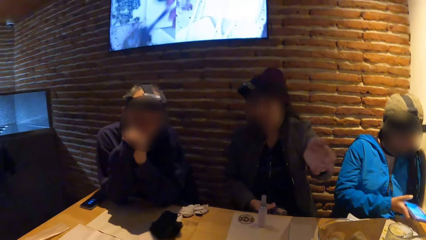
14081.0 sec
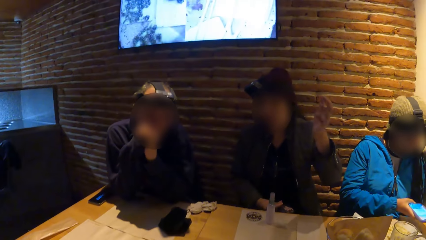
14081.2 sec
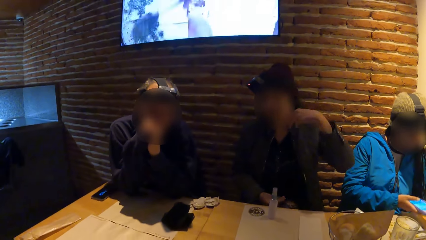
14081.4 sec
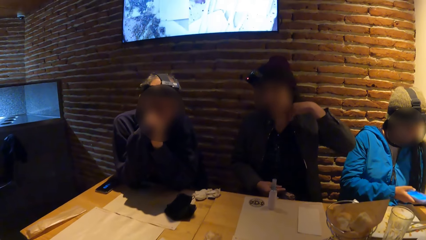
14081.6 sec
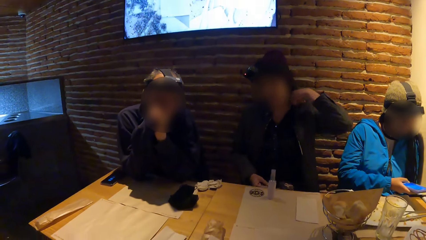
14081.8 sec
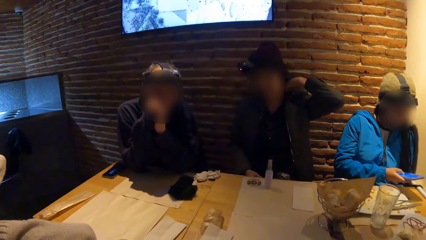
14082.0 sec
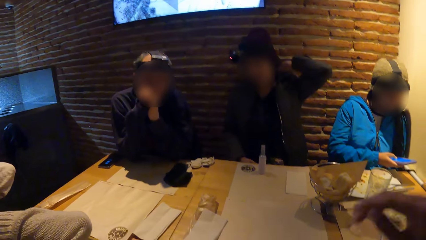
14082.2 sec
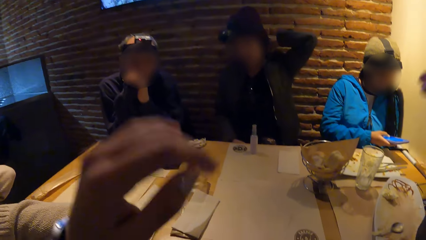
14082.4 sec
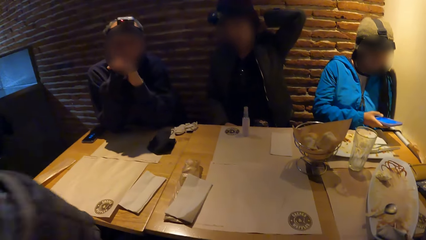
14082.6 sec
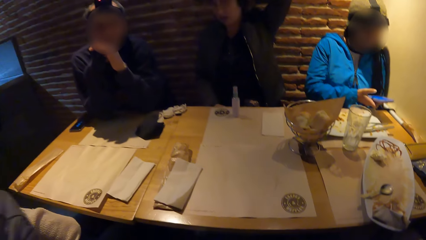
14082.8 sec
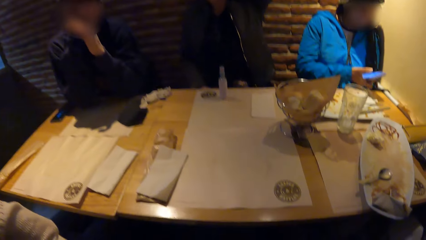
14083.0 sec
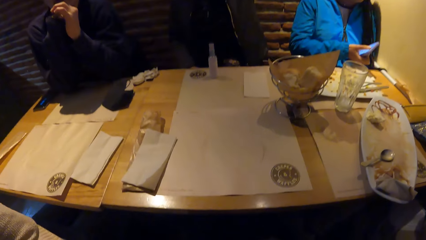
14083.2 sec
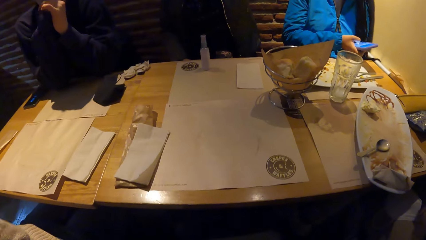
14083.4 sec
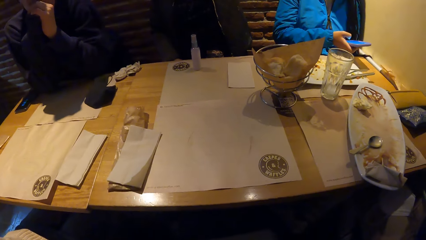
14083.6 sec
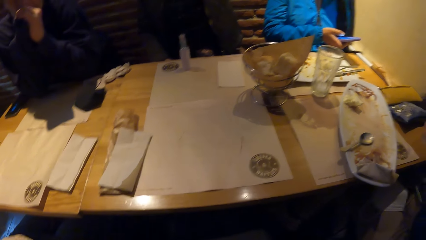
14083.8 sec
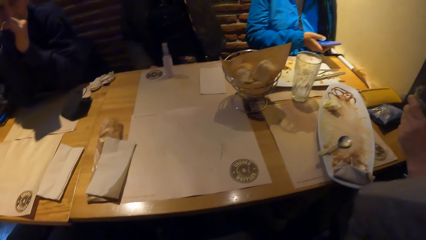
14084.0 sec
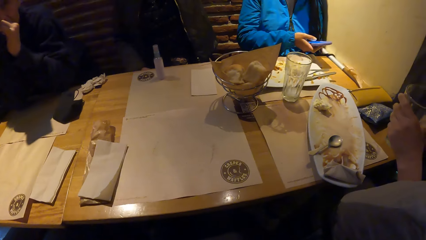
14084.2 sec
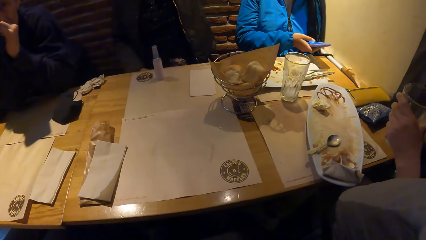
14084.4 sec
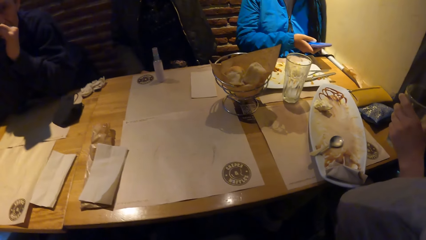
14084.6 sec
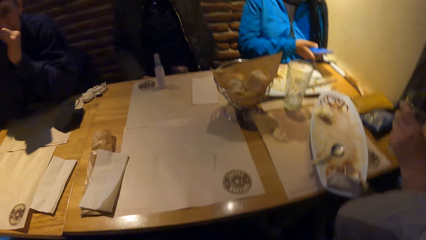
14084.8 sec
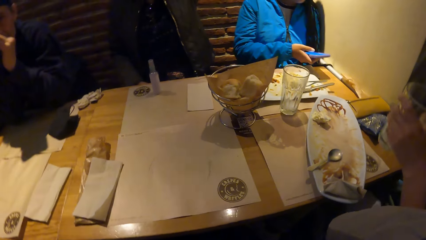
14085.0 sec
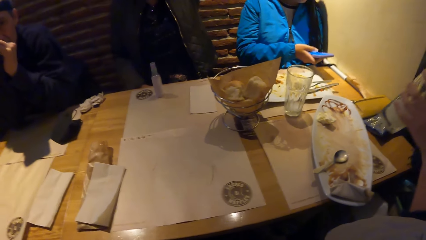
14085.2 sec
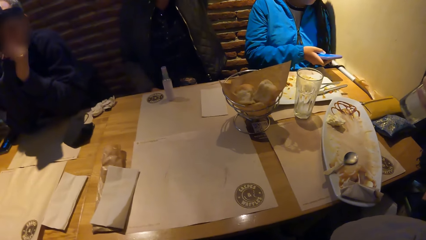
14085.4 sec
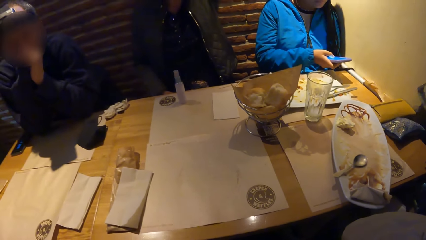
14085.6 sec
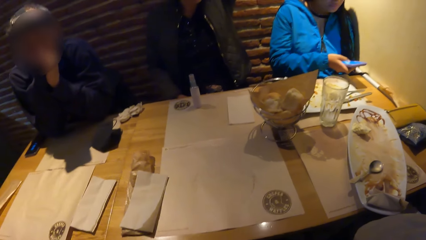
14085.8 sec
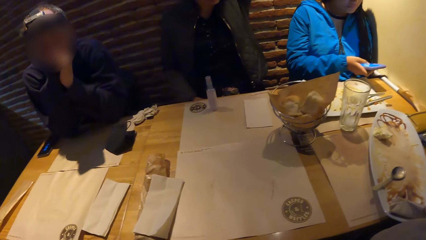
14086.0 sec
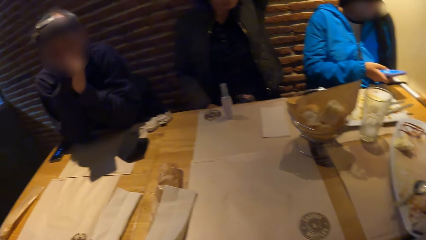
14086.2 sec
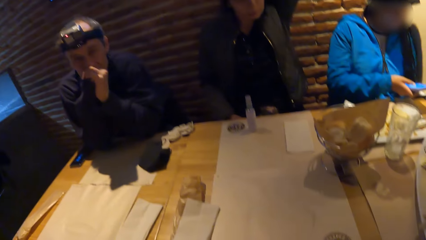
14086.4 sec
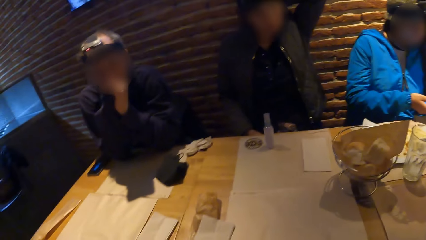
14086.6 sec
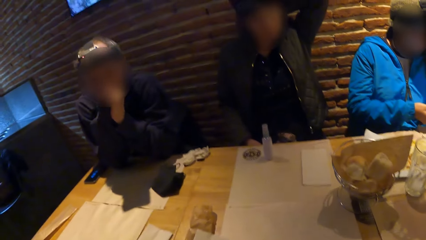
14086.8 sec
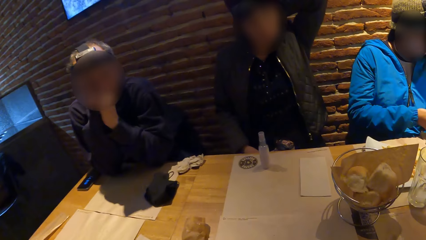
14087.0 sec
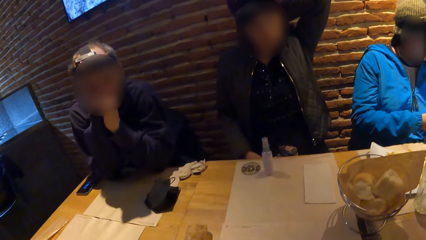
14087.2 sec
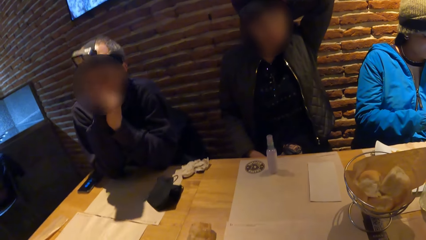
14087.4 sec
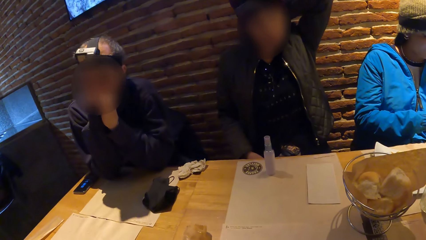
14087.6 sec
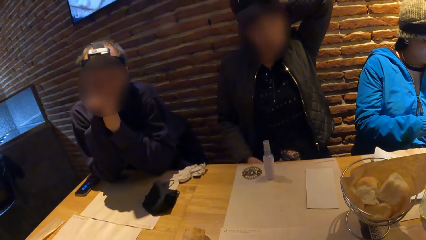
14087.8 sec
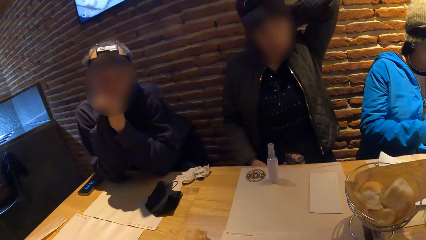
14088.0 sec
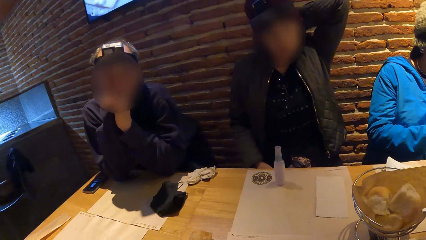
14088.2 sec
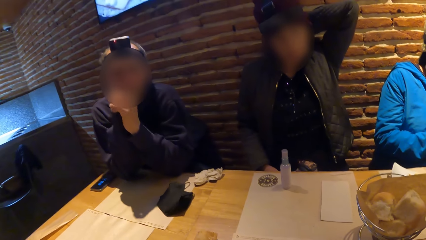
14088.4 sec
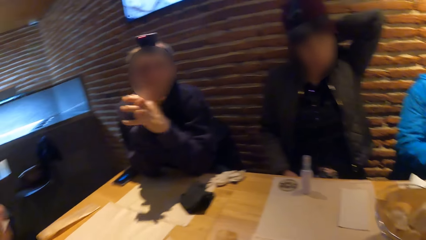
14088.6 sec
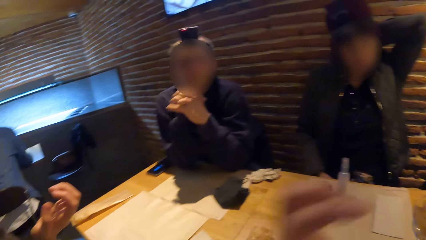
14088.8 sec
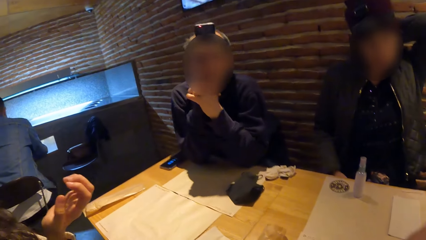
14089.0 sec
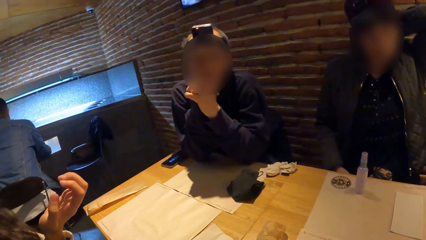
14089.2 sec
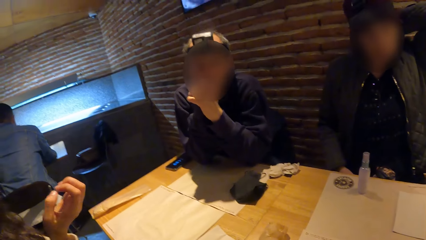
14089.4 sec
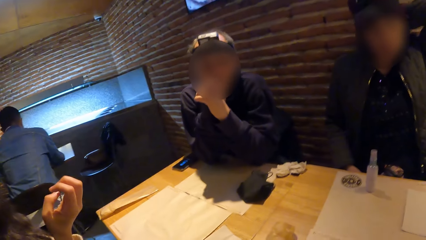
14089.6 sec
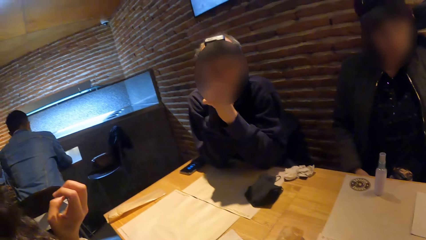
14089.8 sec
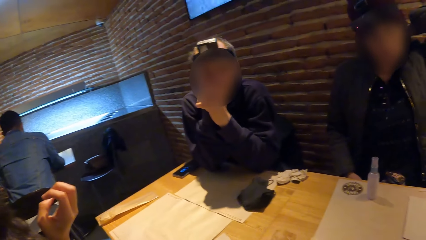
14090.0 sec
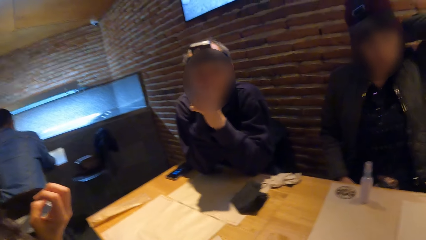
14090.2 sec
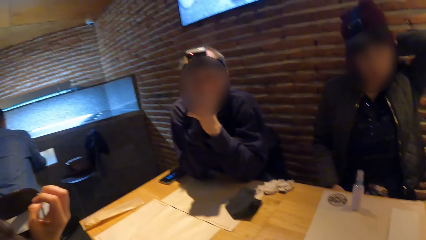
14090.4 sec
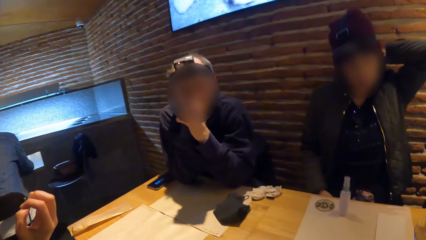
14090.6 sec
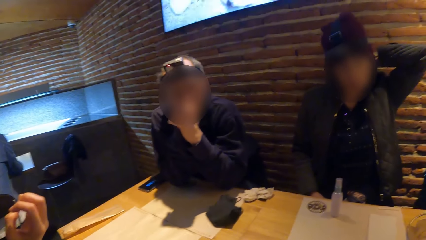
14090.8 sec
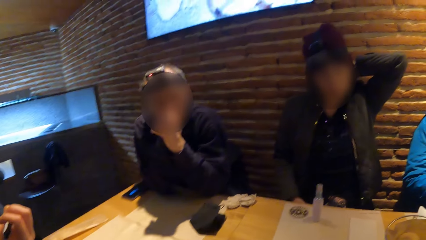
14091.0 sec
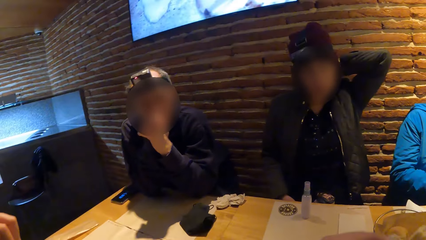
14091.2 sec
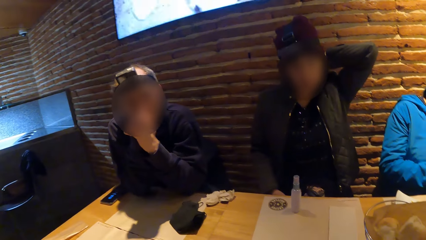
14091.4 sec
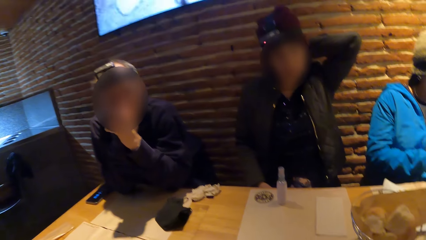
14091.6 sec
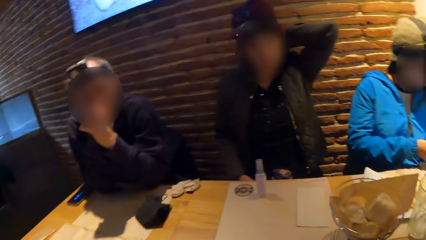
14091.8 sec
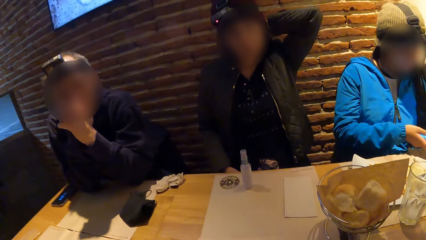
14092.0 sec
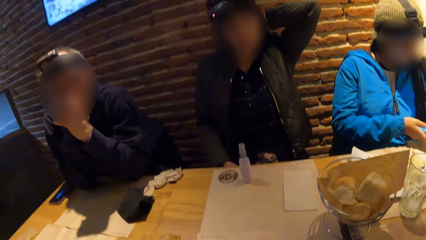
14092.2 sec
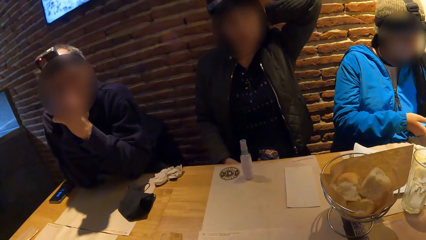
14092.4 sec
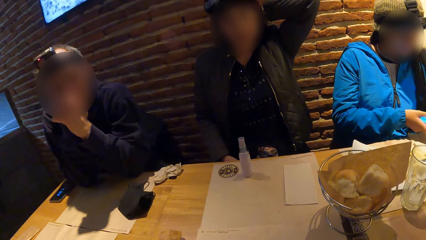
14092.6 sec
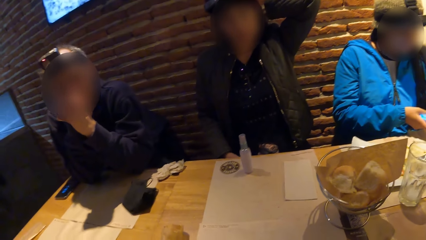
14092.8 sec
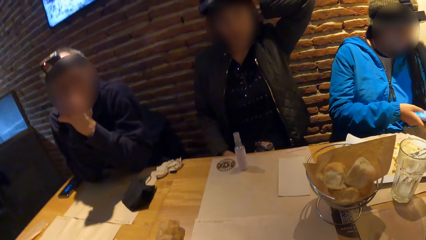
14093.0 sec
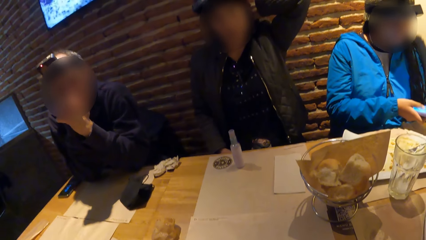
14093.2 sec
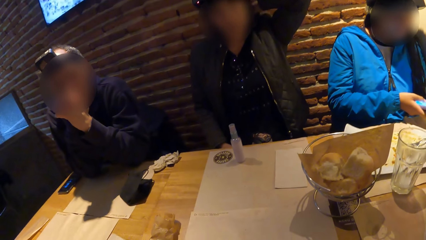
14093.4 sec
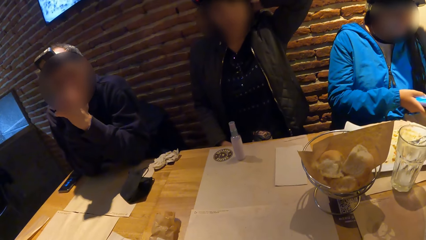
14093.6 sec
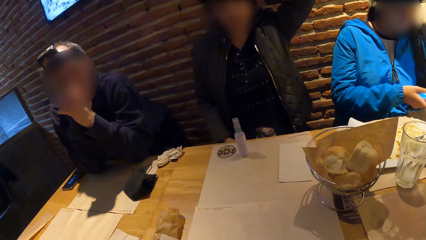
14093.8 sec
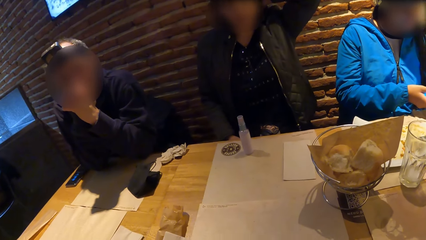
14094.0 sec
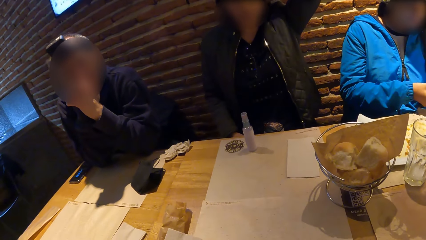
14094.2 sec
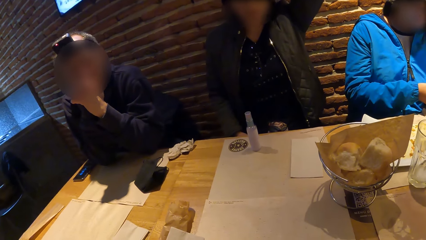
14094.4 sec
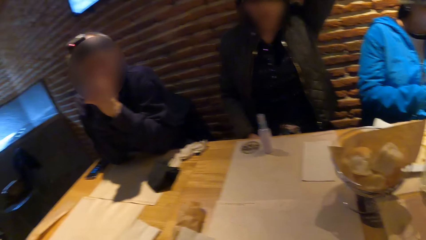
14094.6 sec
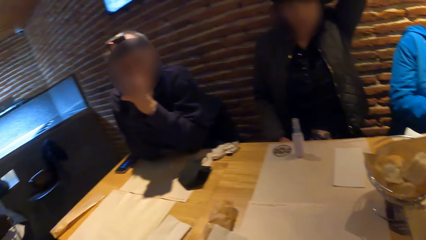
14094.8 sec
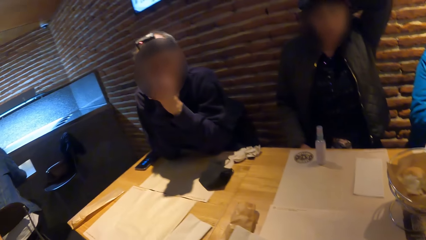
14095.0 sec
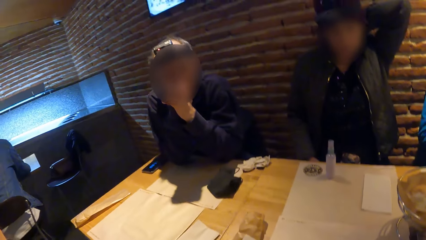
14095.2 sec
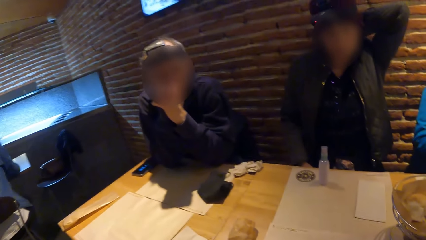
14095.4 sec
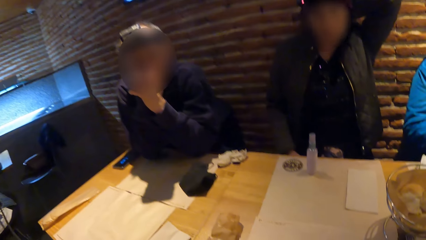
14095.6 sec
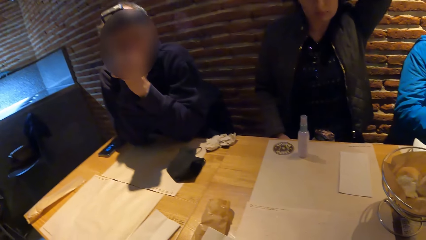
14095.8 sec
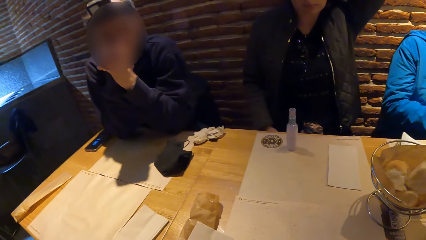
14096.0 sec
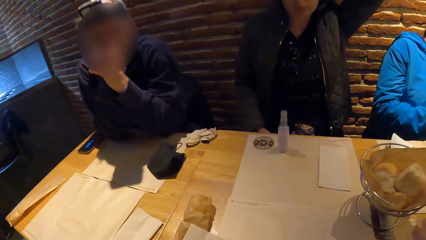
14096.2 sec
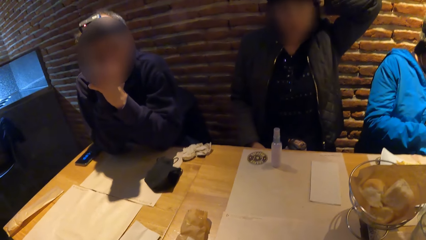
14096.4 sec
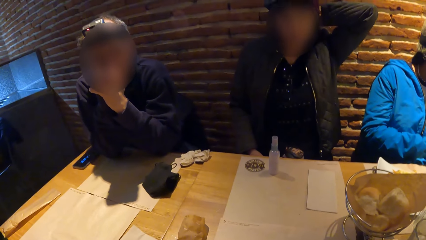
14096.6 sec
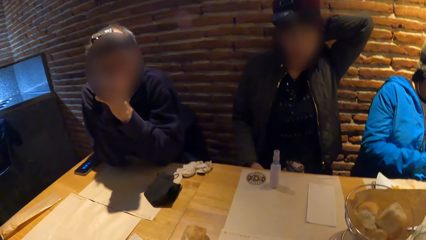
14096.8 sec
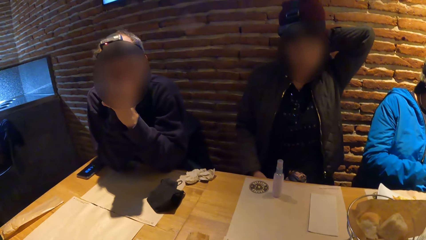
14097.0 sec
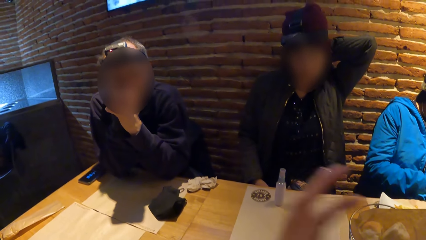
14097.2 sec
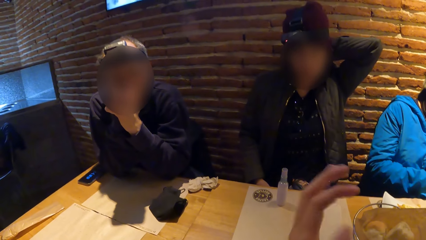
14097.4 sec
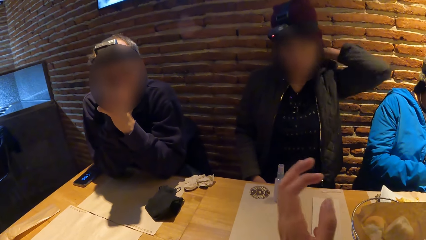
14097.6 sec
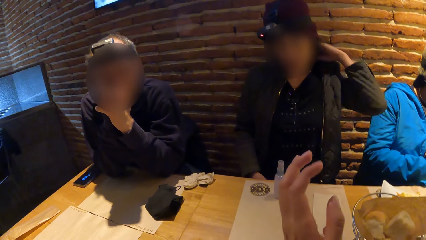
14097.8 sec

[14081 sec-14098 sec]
A lady holds his jacket. The camera wearer raises her hands towards her head. A woman holds the cup of water with her left hand. Another lady puts the drink in the mouth.
